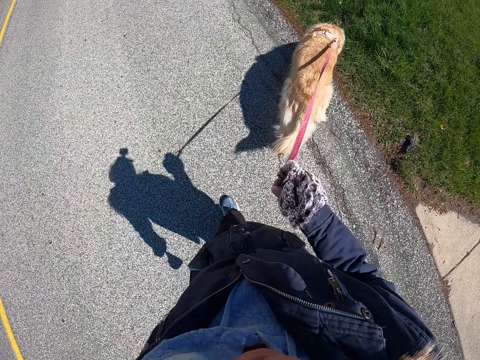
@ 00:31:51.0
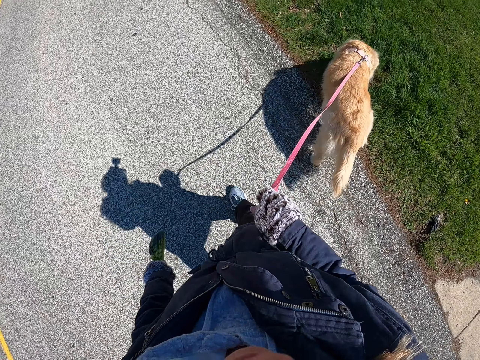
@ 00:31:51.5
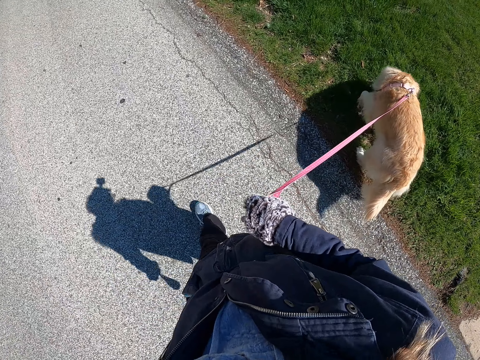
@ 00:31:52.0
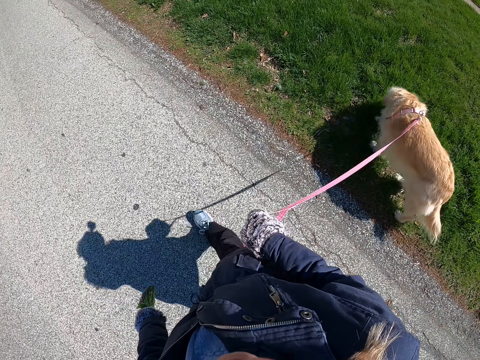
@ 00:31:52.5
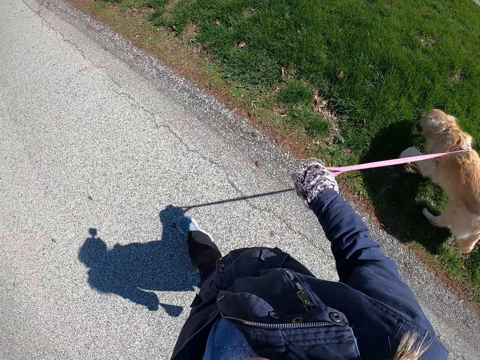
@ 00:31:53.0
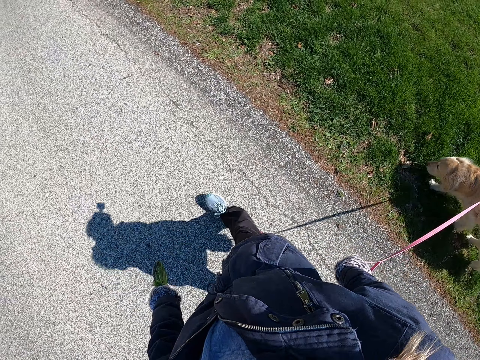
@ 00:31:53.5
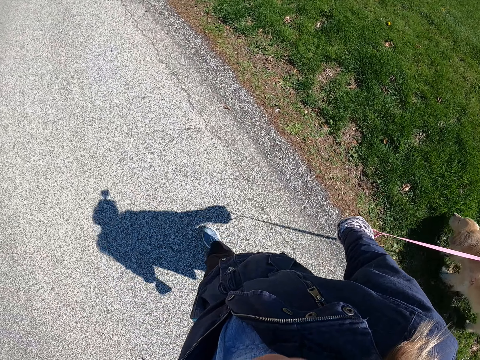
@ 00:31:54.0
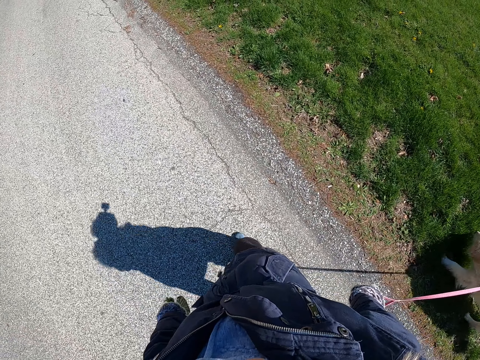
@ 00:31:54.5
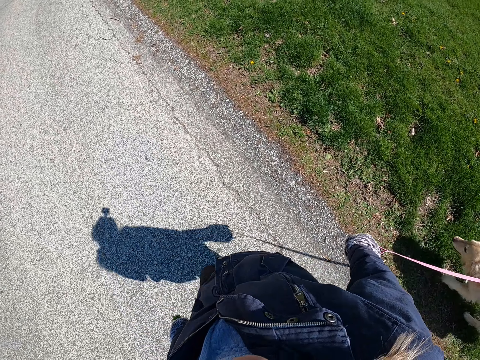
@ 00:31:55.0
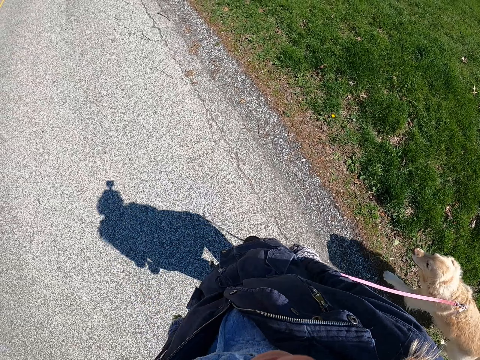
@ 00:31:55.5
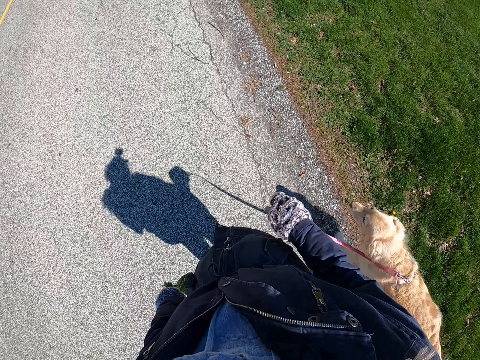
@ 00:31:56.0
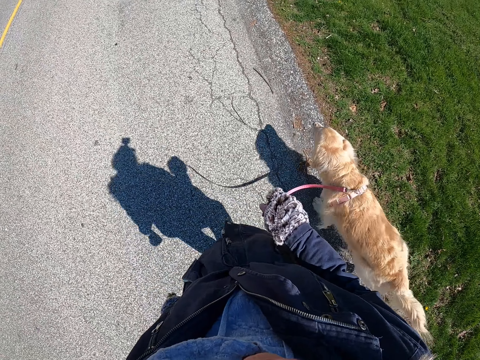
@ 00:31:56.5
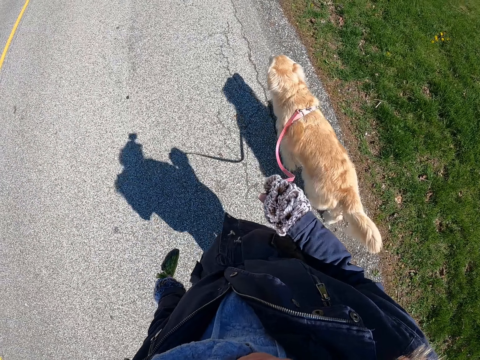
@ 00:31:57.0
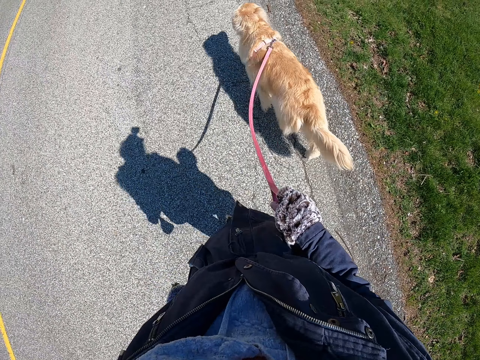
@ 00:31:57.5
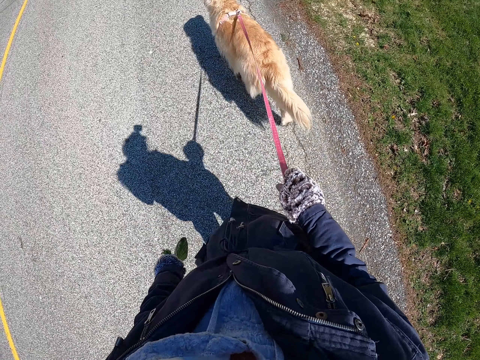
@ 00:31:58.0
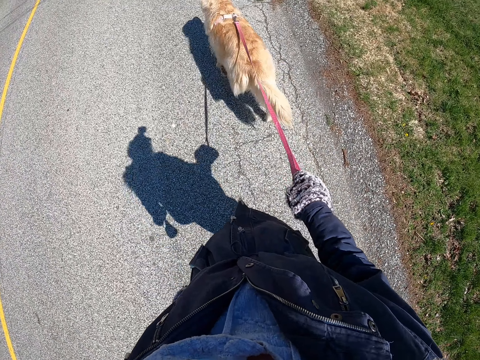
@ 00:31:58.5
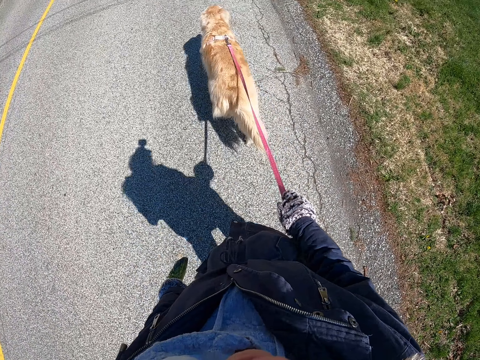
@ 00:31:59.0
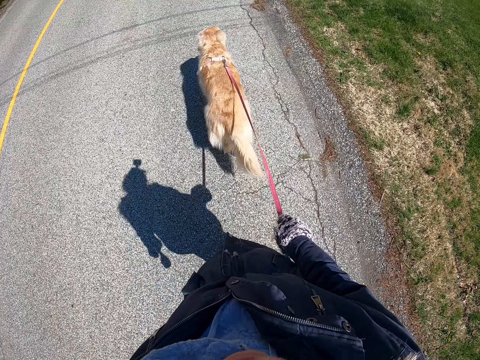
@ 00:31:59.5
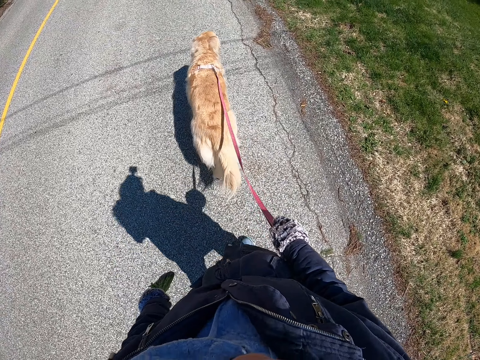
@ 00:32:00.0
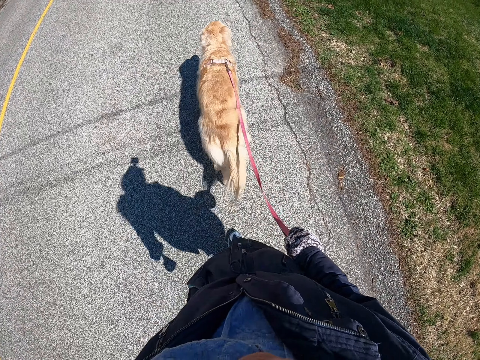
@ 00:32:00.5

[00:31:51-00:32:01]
The camera wearer holds a dog on the right side. They walk behind the dog.

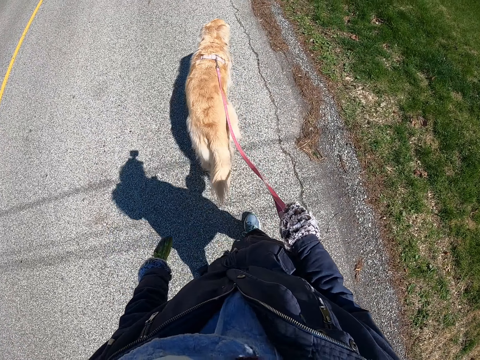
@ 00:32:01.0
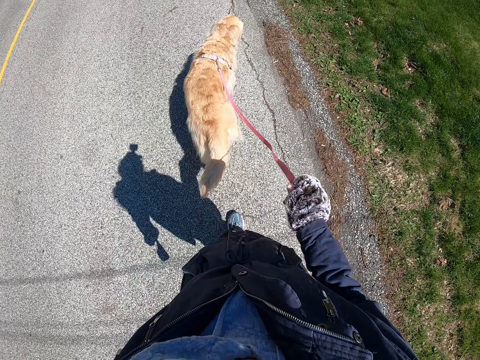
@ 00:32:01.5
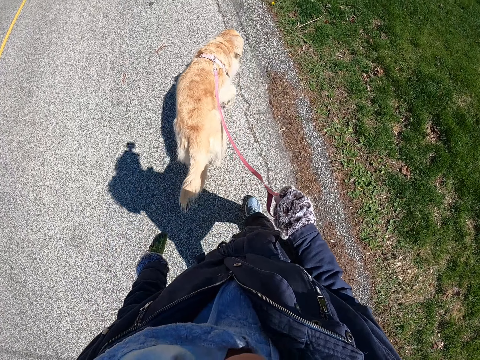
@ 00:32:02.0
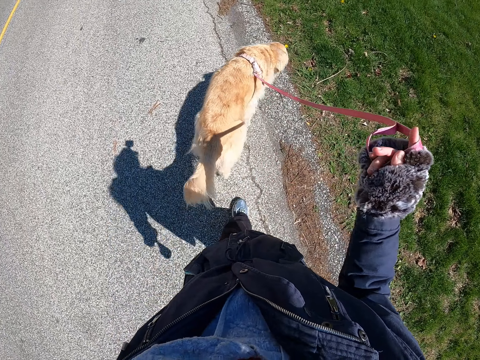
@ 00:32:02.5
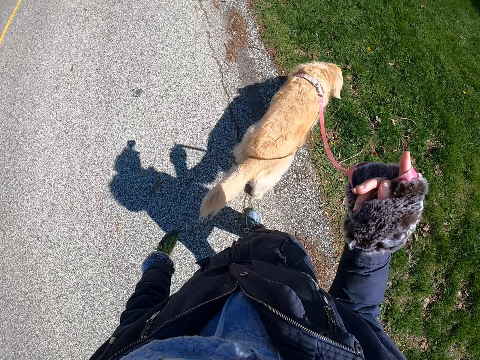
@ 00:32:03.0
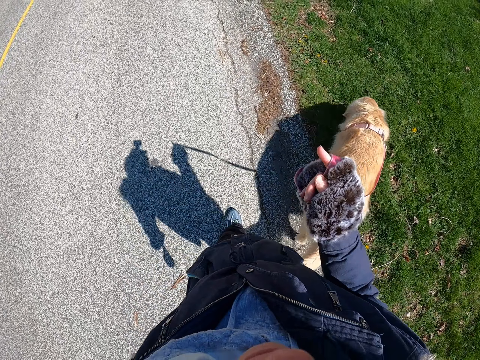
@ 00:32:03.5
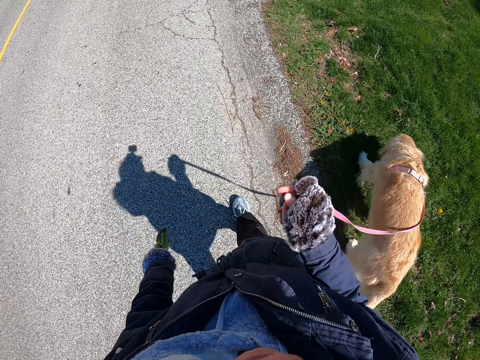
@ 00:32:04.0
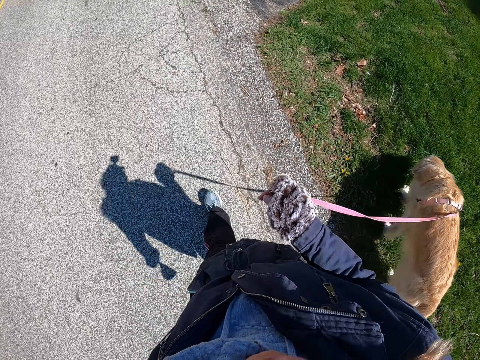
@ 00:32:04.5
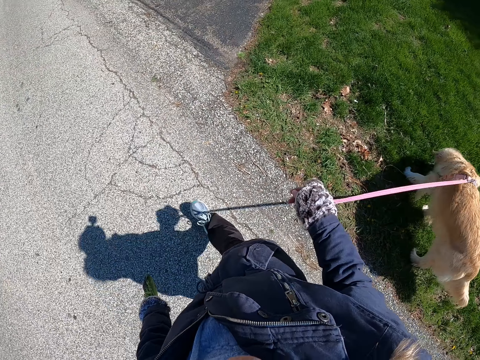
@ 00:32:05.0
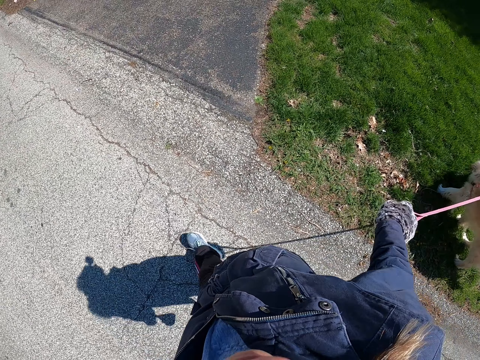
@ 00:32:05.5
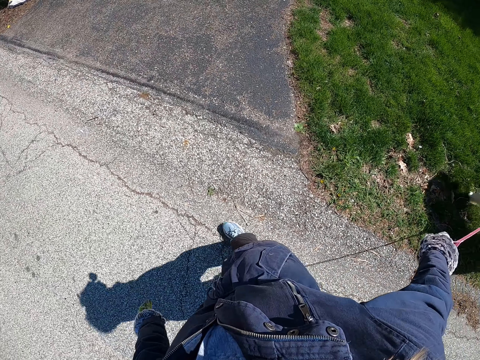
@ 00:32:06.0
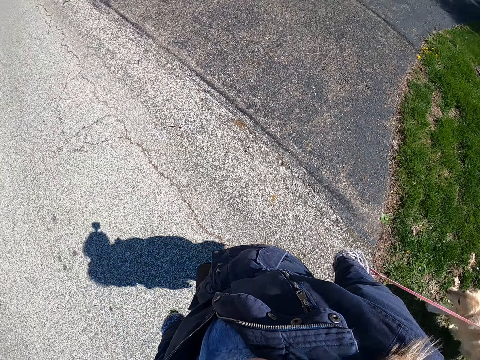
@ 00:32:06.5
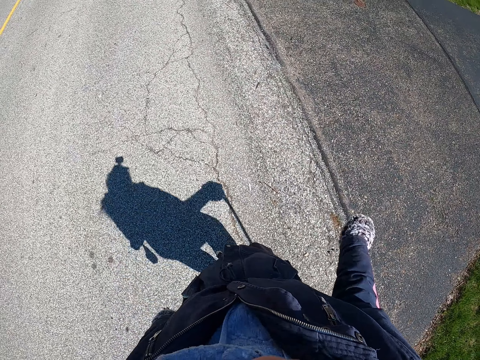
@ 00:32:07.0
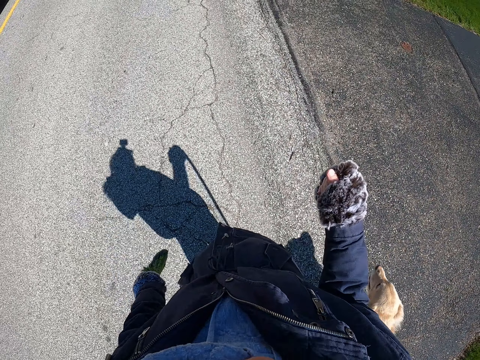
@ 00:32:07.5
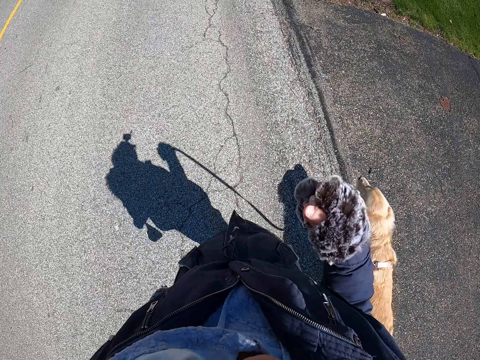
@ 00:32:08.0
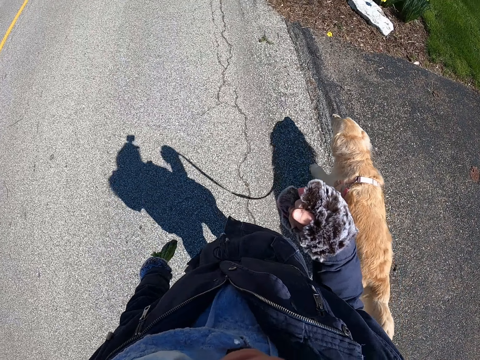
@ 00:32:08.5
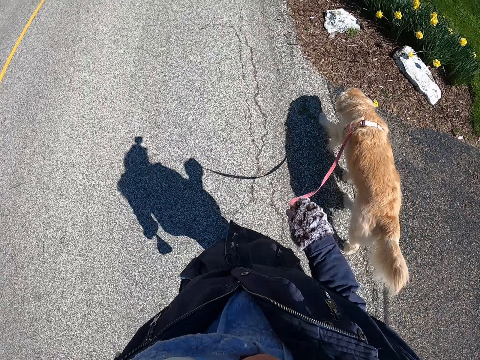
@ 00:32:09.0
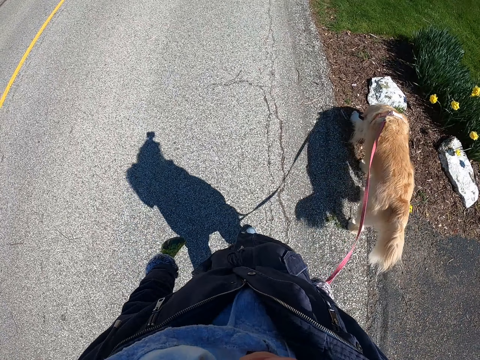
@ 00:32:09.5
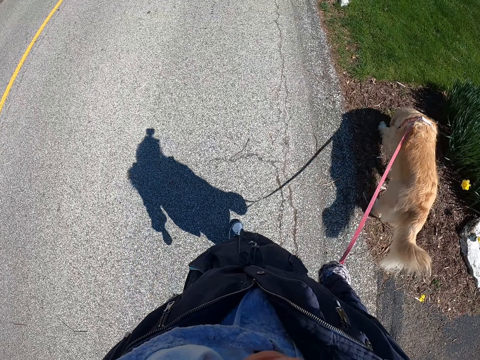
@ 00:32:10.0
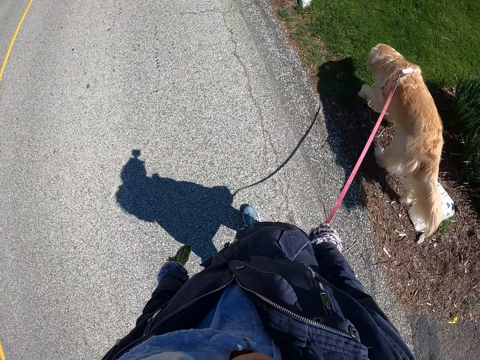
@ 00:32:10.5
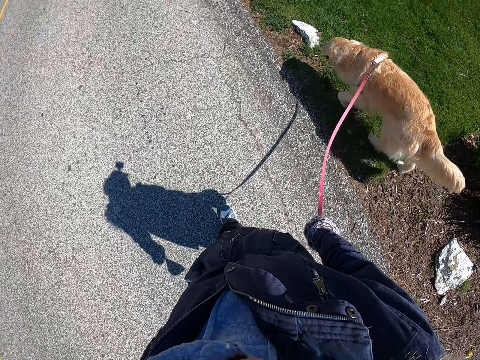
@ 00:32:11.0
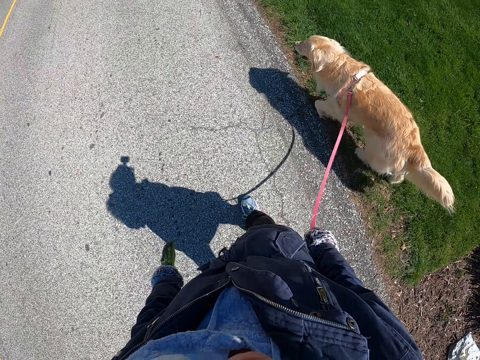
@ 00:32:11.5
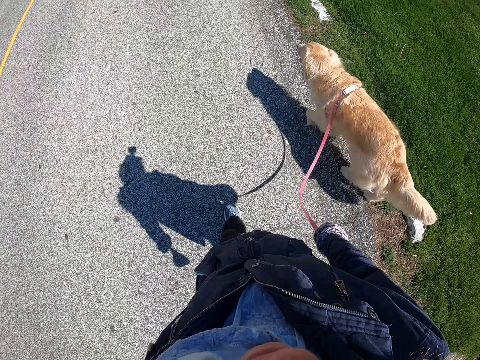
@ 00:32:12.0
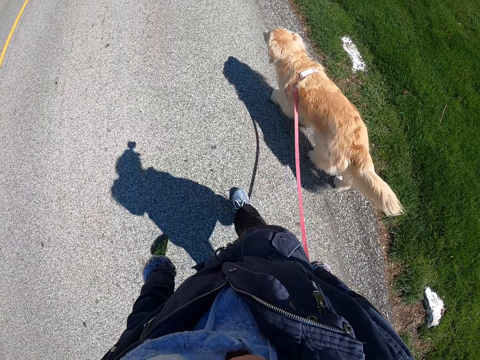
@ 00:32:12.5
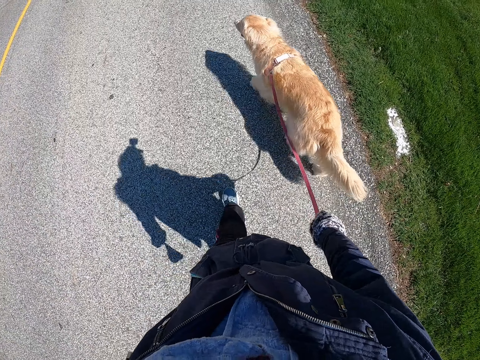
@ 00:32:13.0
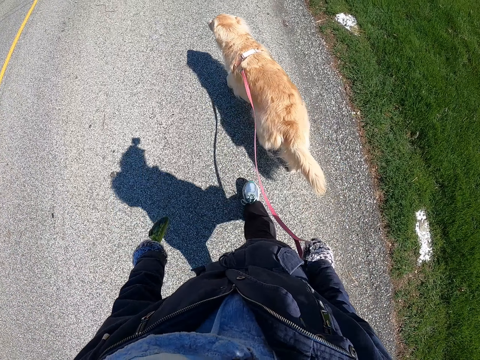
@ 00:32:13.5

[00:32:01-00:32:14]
The camera wearer controls a dog to the right side. She pulls the dog behind her. She walks behind the dog.

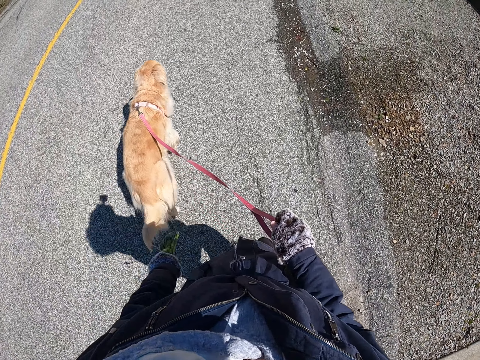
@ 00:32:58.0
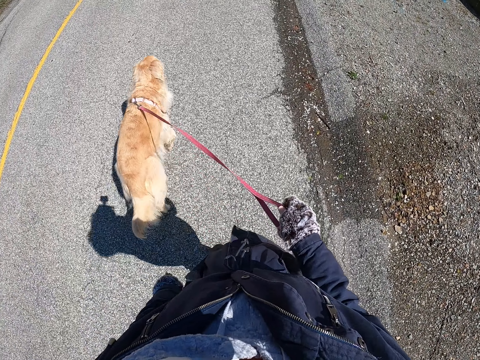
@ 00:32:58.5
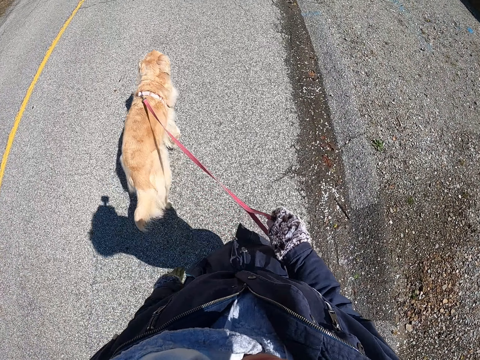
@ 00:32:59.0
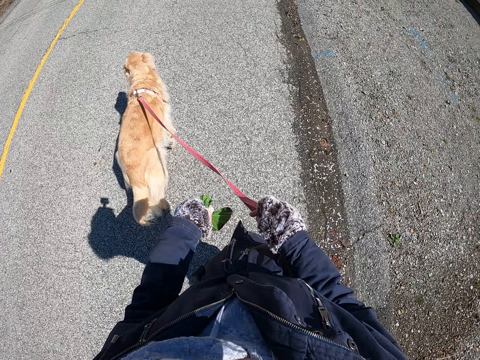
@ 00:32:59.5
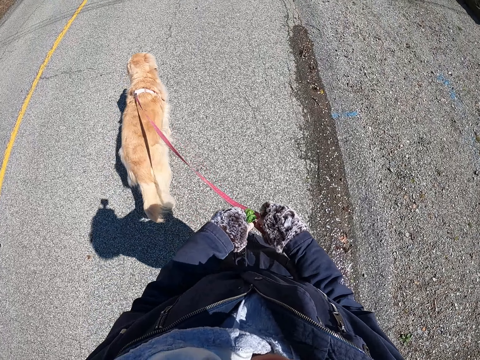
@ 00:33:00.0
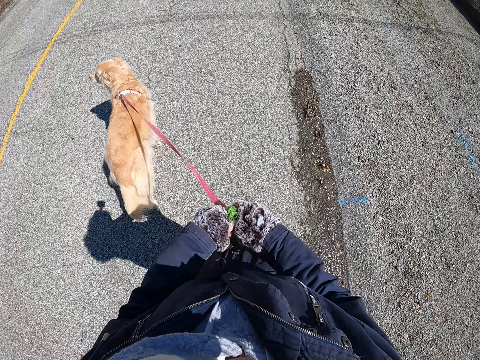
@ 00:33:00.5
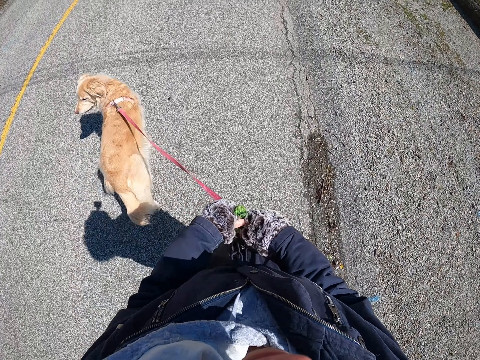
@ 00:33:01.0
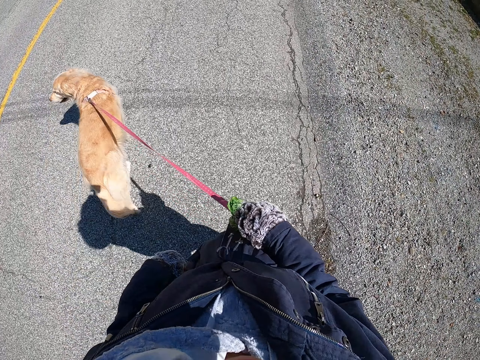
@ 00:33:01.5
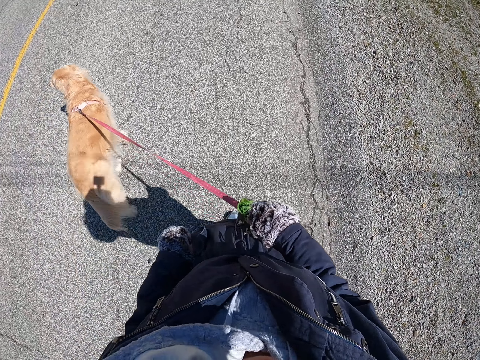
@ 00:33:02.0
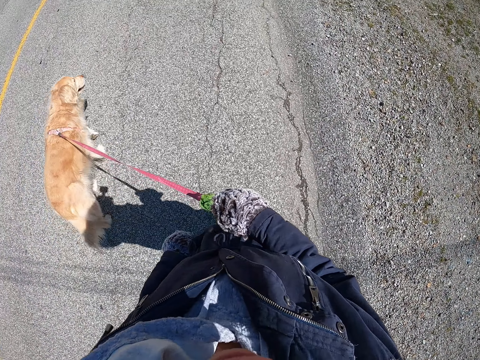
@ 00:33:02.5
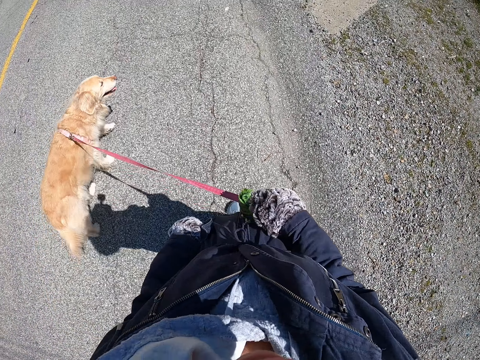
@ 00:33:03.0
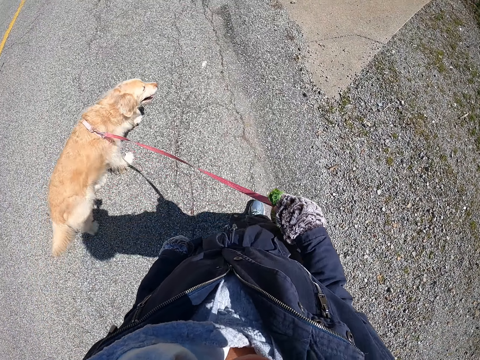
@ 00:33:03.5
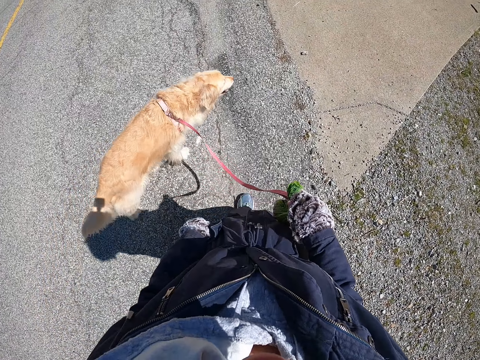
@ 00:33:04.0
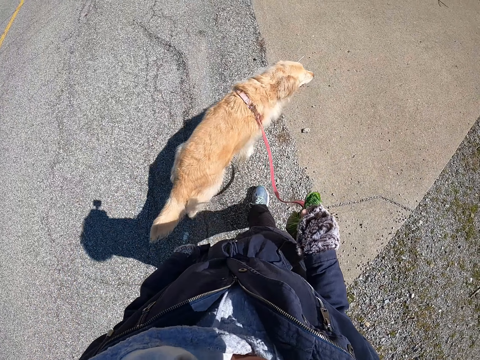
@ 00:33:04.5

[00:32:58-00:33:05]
The camera wearer transfers the carrier bag to the right hand. They hold a cloth with the right hand.
